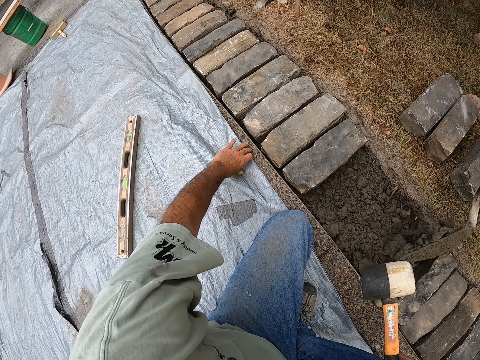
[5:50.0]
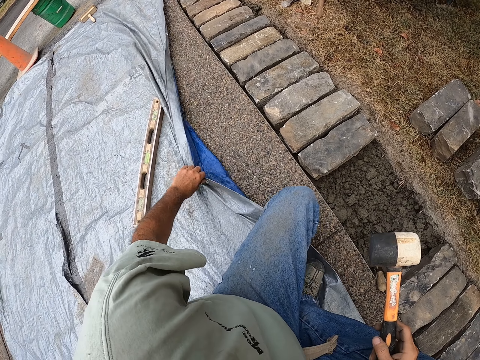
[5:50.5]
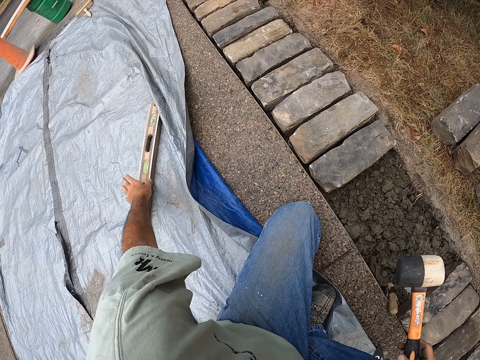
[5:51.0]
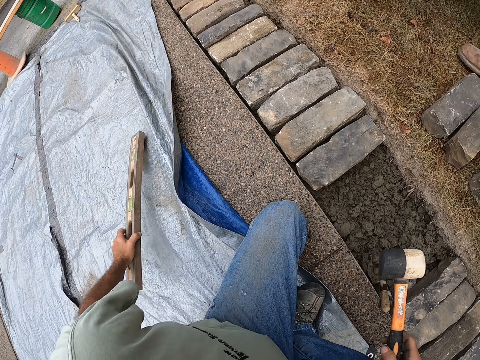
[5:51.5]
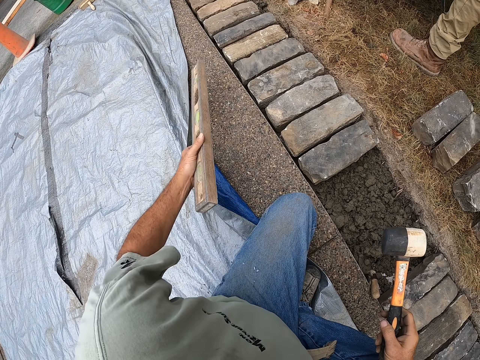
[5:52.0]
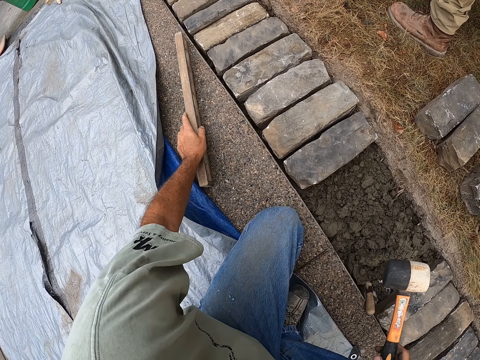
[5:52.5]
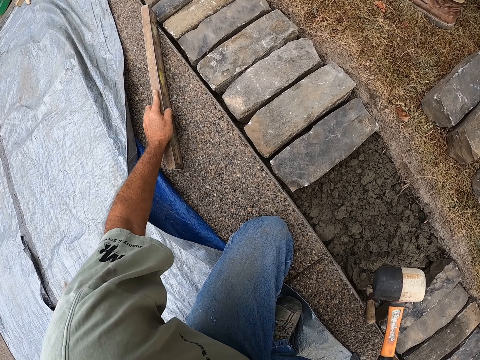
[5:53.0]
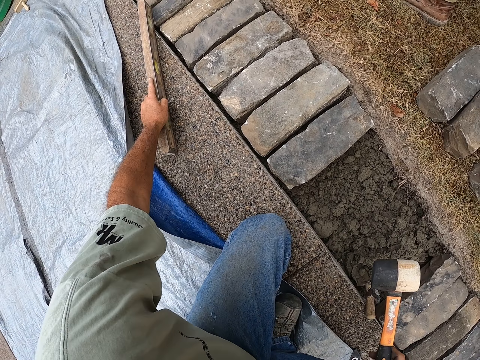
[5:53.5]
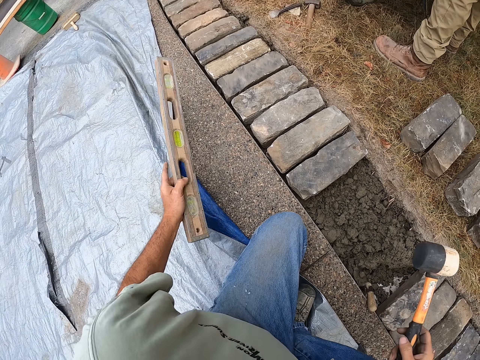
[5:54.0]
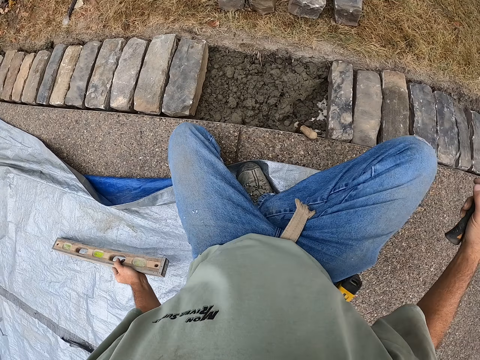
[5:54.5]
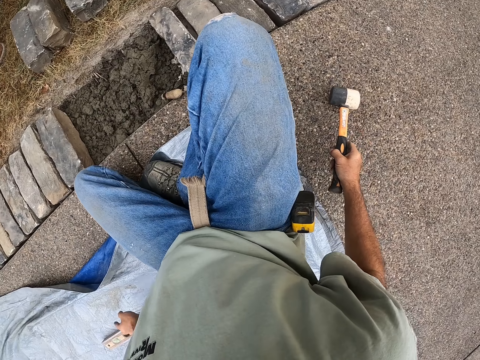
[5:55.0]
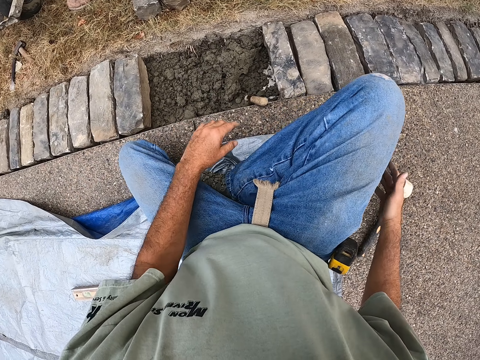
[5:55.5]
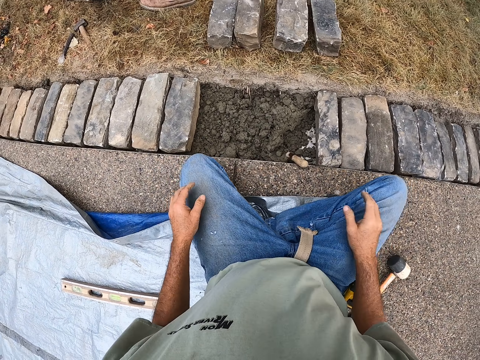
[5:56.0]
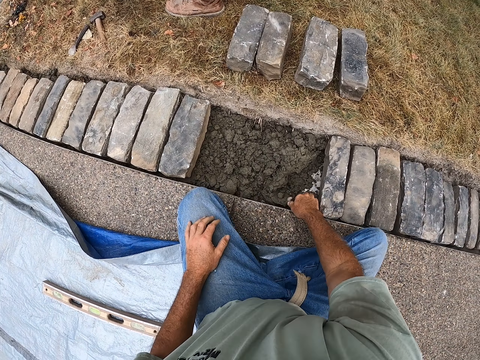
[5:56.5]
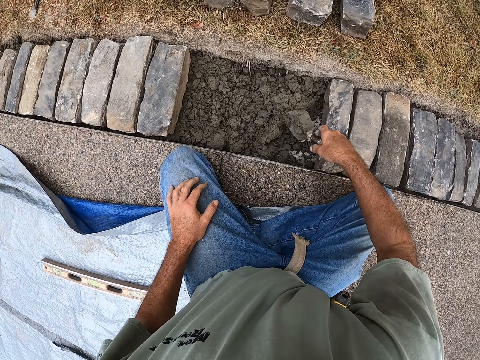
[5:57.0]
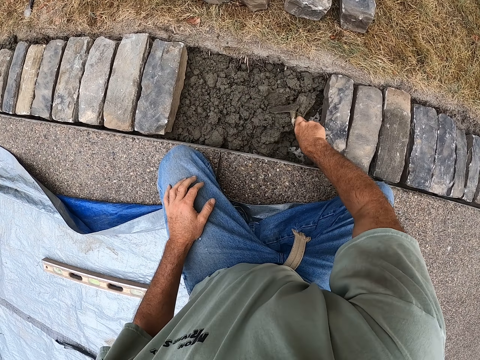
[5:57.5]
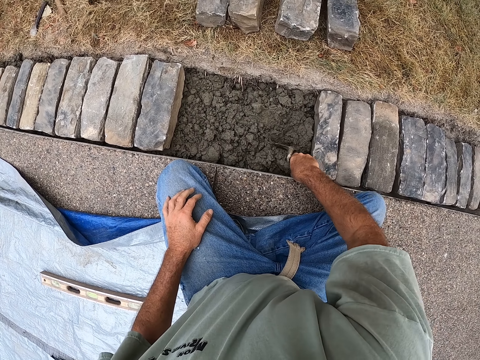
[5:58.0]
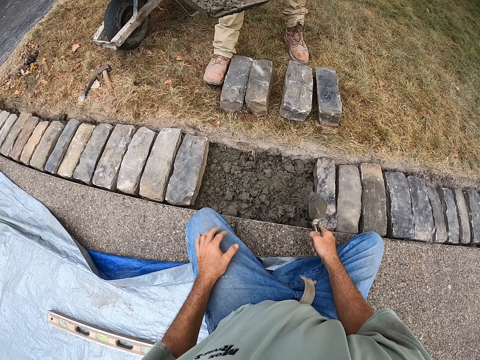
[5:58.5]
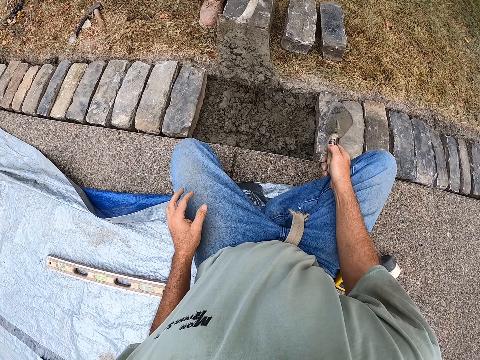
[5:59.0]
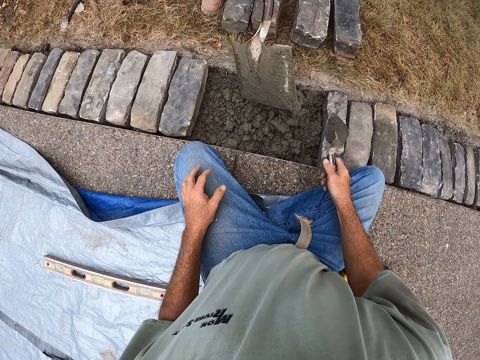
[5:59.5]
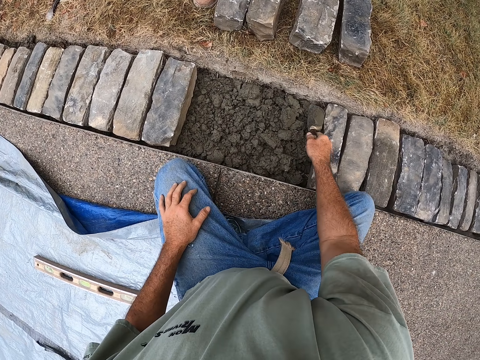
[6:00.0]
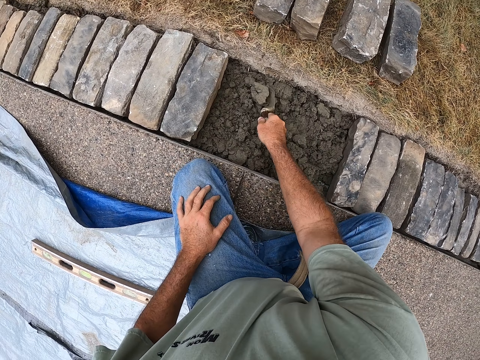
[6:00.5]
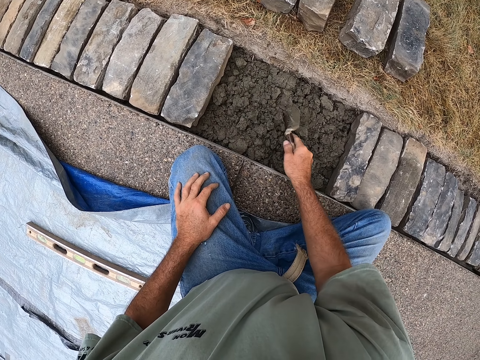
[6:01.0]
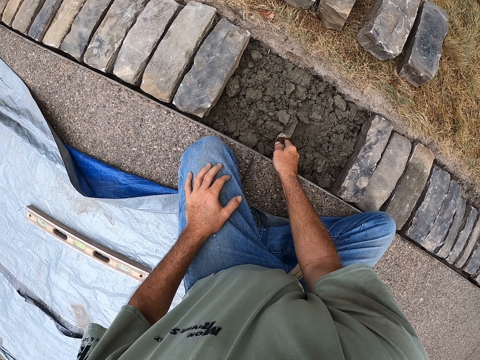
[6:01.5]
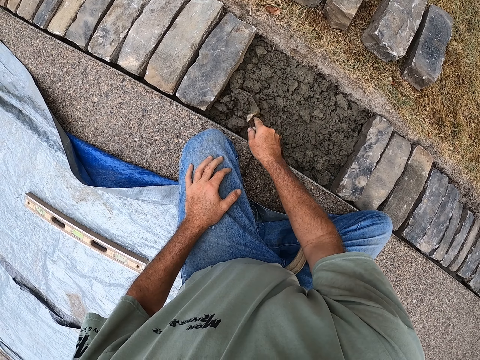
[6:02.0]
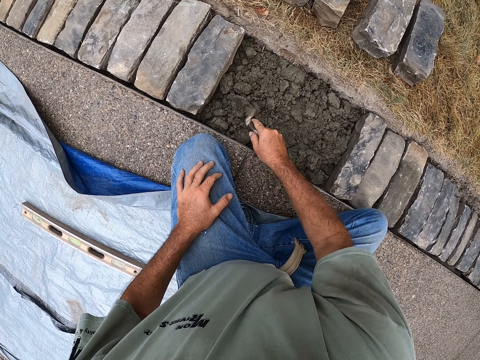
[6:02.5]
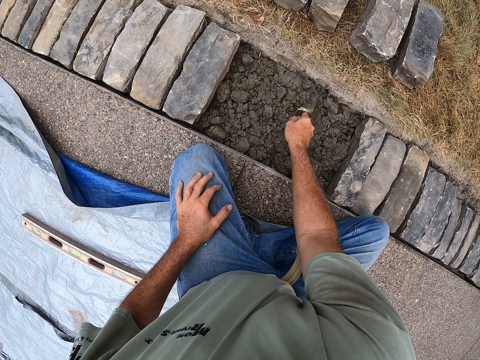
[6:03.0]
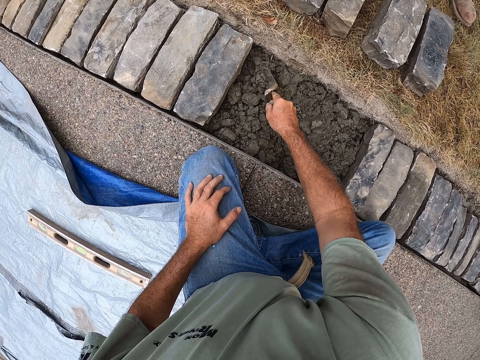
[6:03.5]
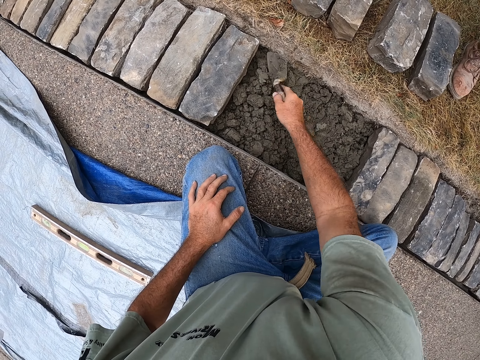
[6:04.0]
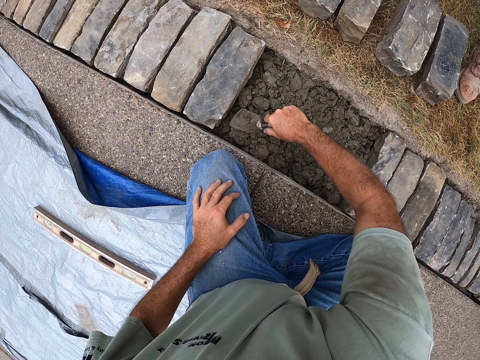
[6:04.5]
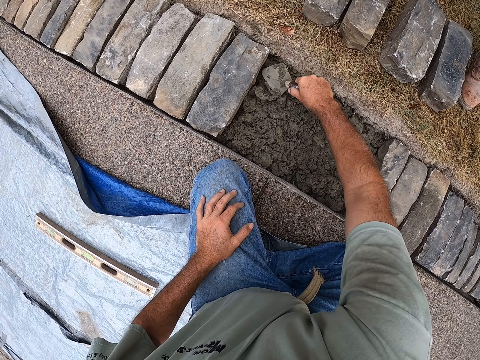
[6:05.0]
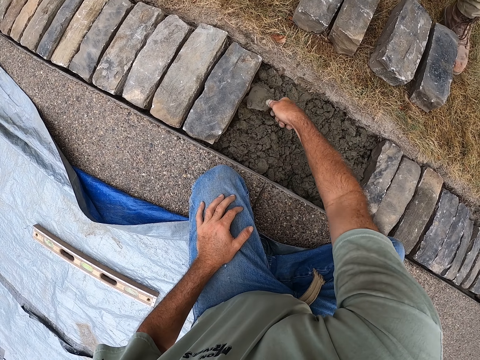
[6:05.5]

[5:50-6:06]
A person pours the mortar in the ditch. The camera wearer moves the tent cloth on the road. They pick up the spirit level from the tent cloth. They hold the spirit level on the road. They look around the compound. They put the spirit level on the tent cloth. They put the rock hammer on the road. They spread the mortar with the trowel inside the ditch. The person pours the mortar in the ditch. The camera wearer spreads the mortar with the trowel inside the ditch.

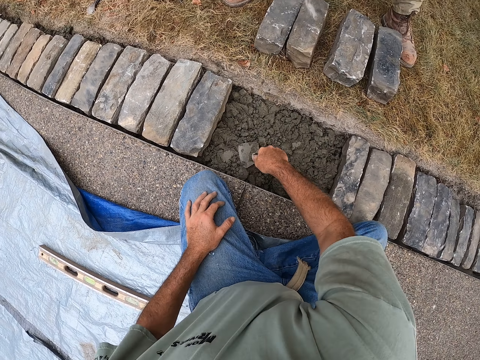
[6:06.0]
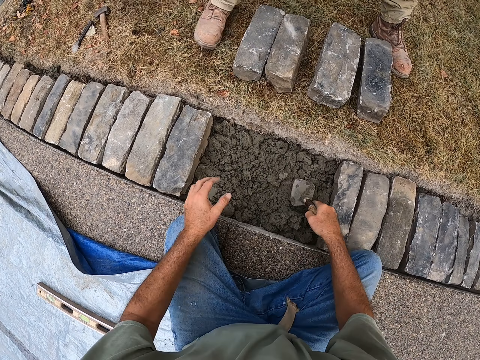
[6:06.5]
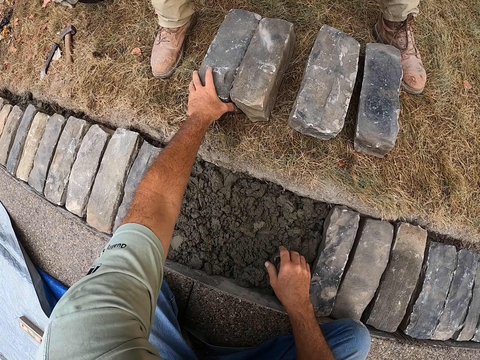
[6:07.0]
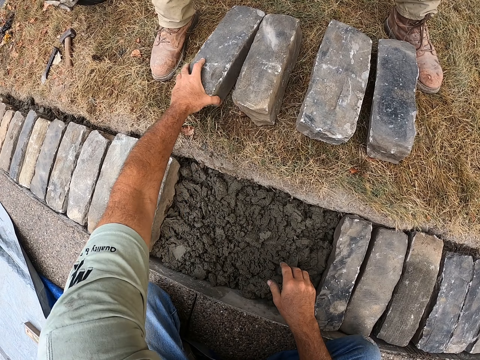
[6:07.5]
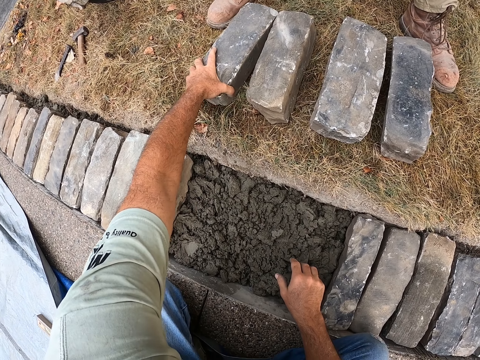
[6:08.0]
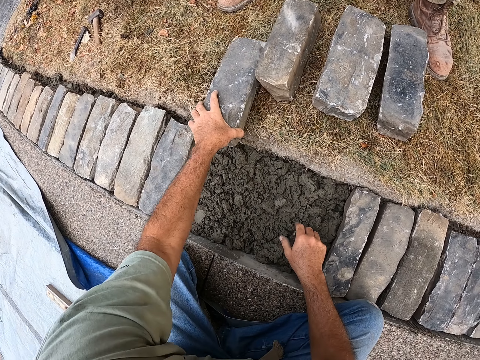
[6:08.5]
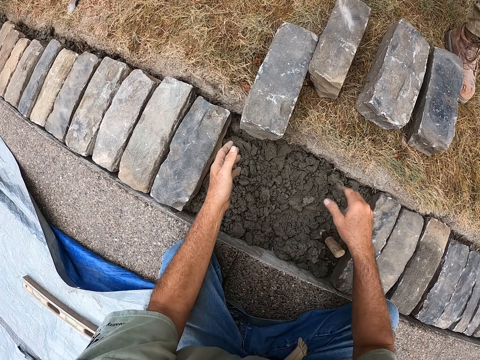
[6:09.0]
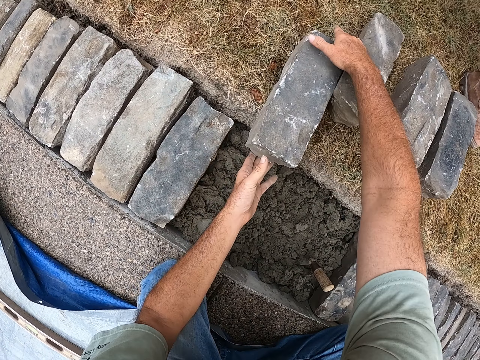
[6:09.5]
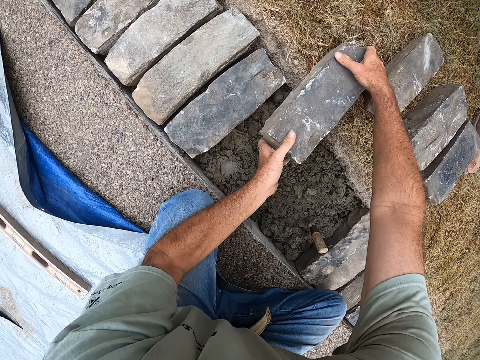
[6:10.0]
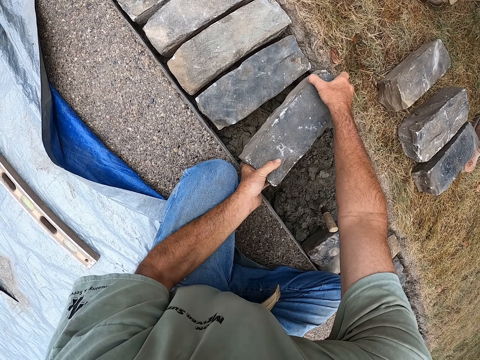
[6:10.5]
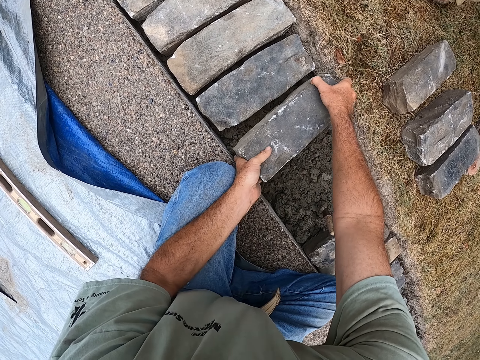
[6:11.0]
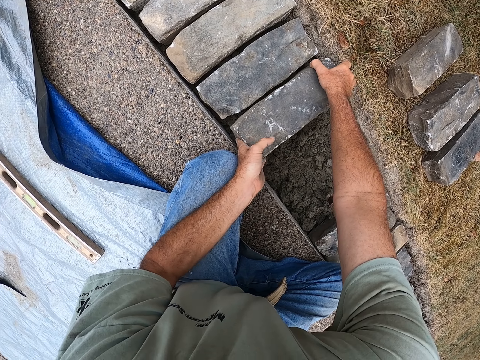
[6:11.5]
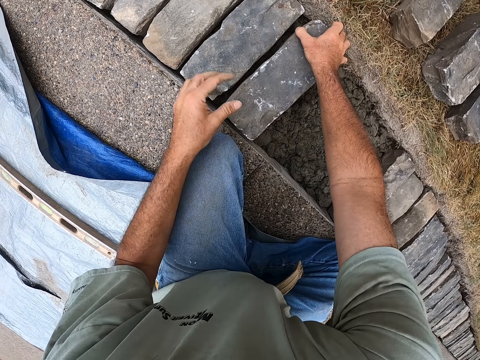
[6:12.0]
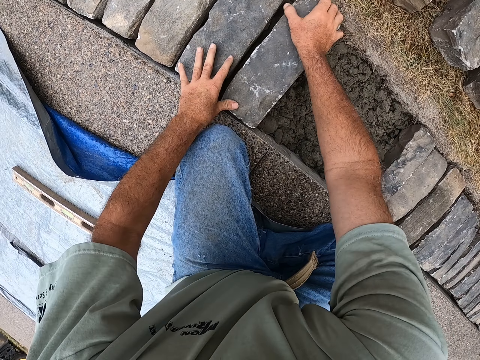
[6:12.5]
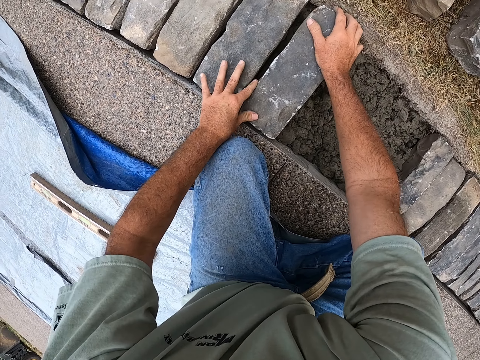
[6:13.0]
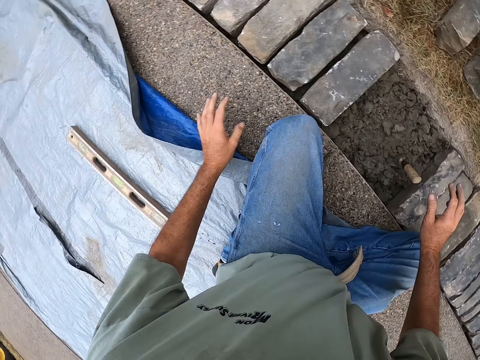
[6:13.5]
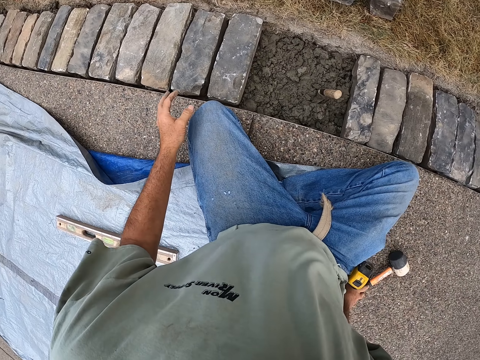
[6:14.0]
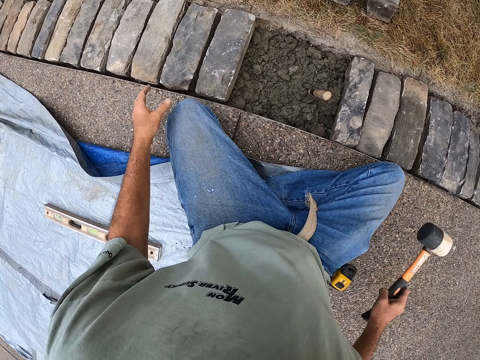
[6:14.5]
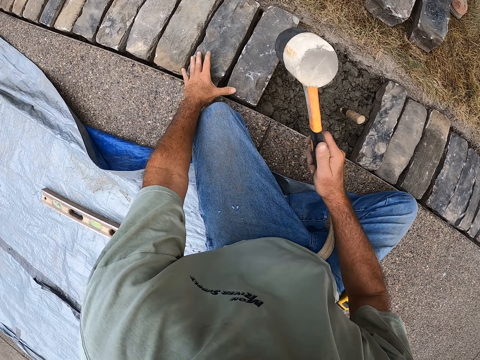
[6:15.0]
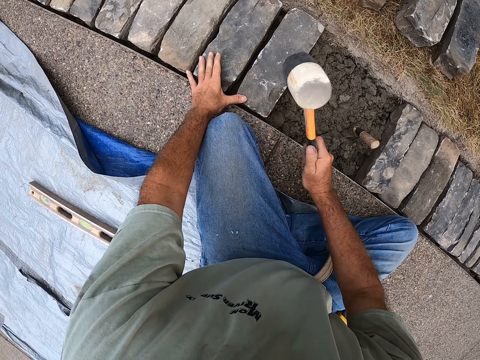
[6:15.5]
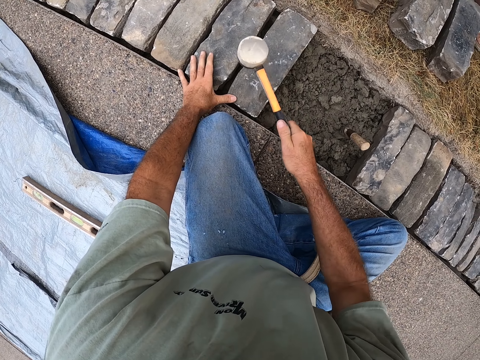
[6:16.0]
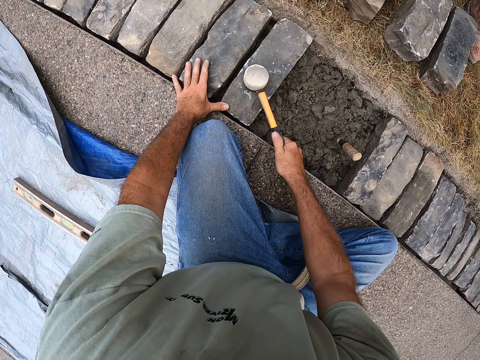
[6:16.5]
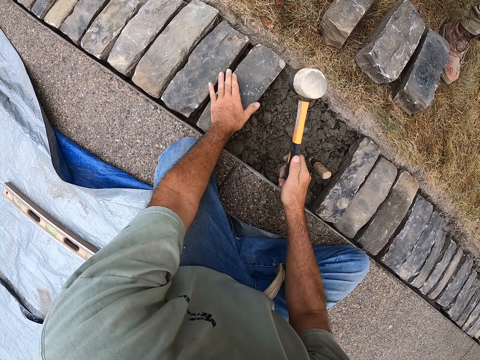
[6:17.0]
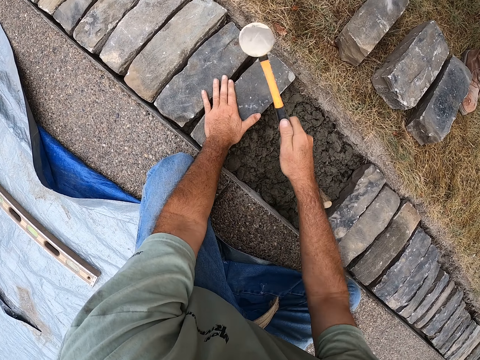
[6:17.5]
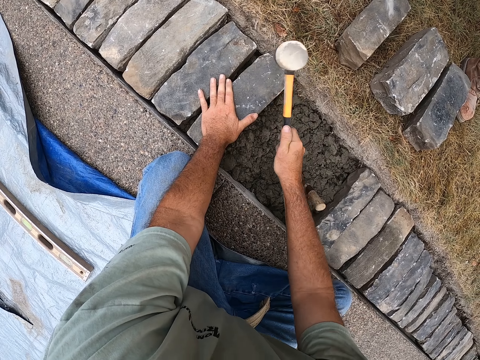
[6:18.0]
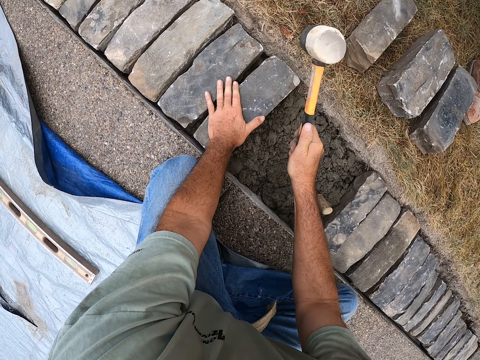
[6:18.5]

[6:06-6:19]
The camera wearer moves the brick into the ditch. They pick the building stone. They place the building stone on the concrete. They hold the brick in the ditch. They look around the ground. They pick up the rock hammer from the road. They hit the brick with the rock hammer in the ditch.
